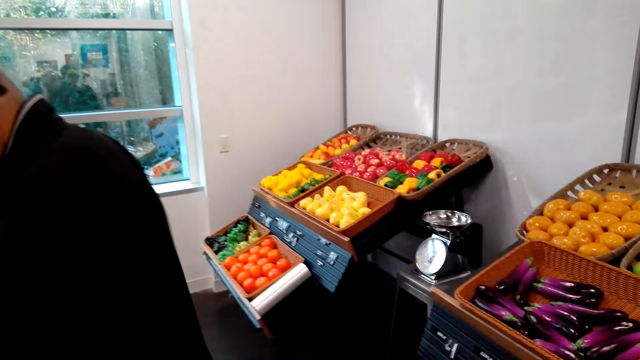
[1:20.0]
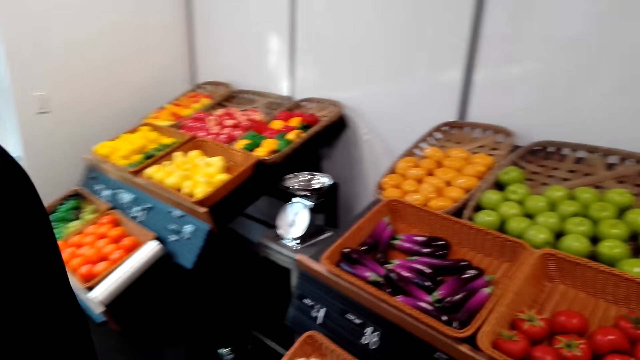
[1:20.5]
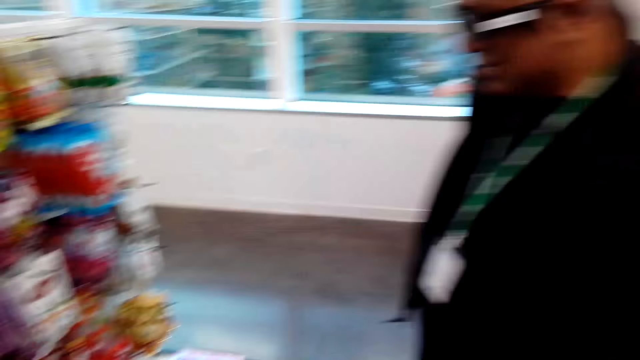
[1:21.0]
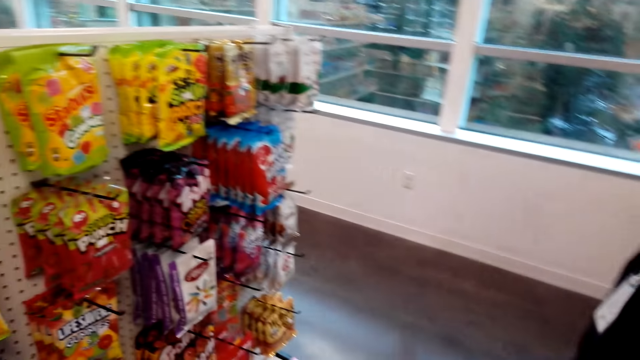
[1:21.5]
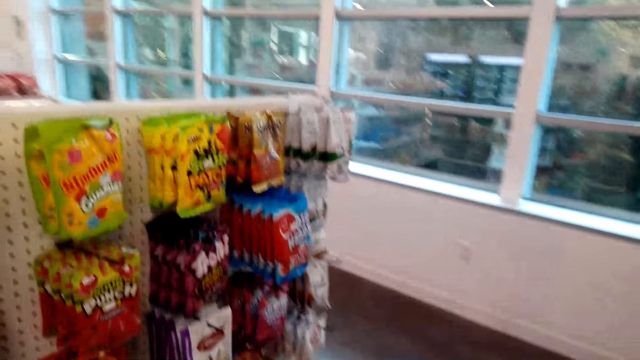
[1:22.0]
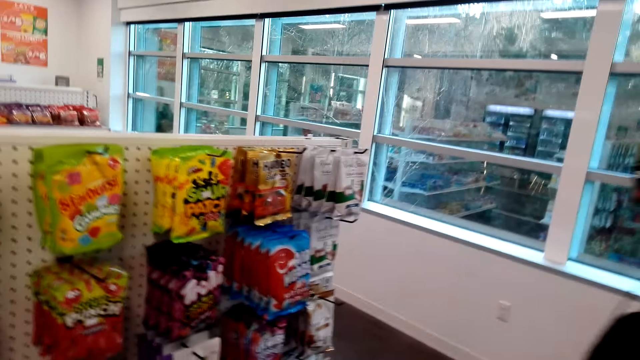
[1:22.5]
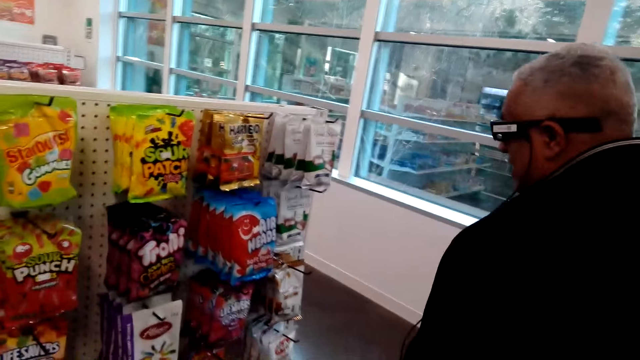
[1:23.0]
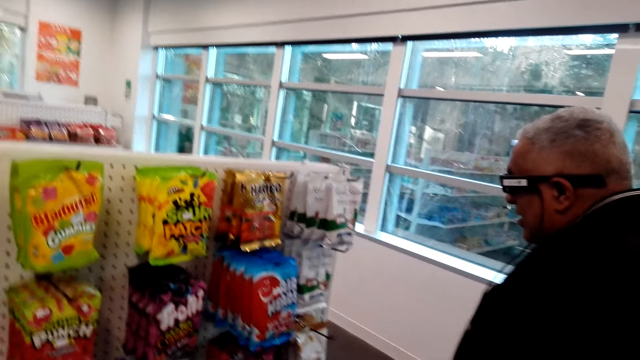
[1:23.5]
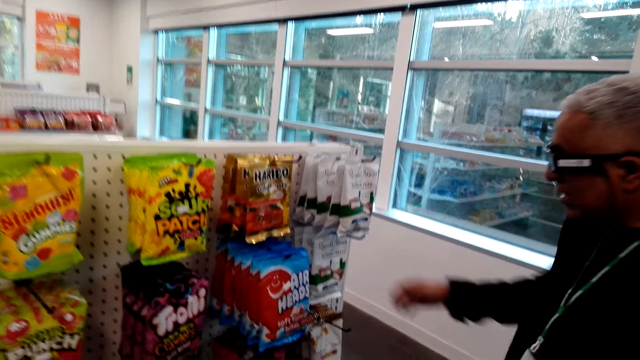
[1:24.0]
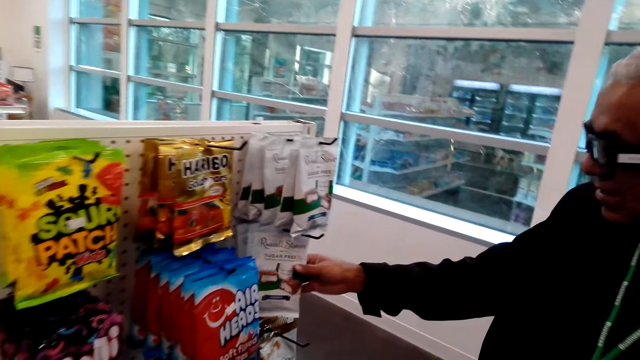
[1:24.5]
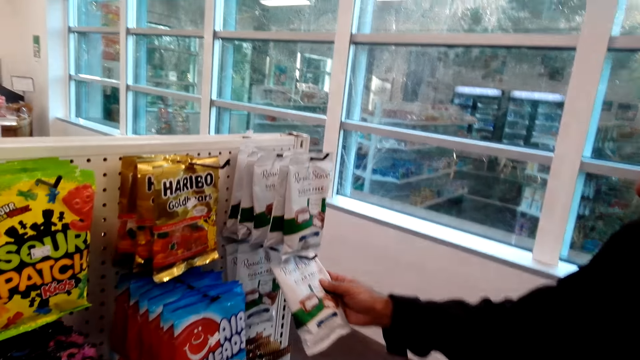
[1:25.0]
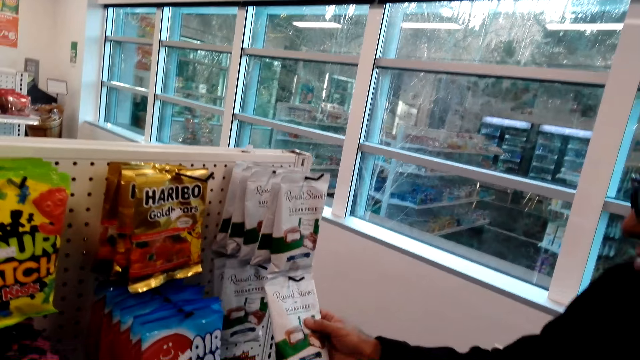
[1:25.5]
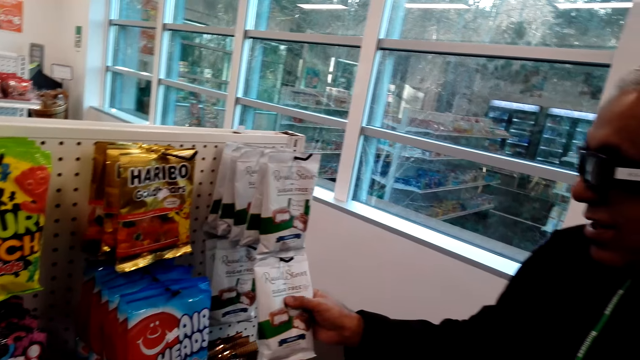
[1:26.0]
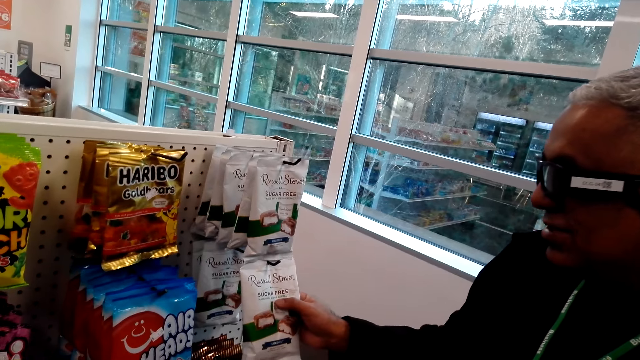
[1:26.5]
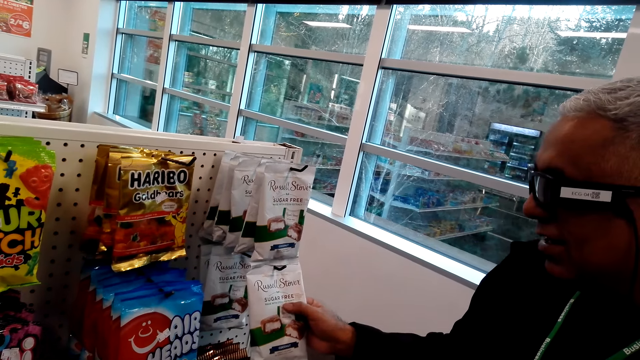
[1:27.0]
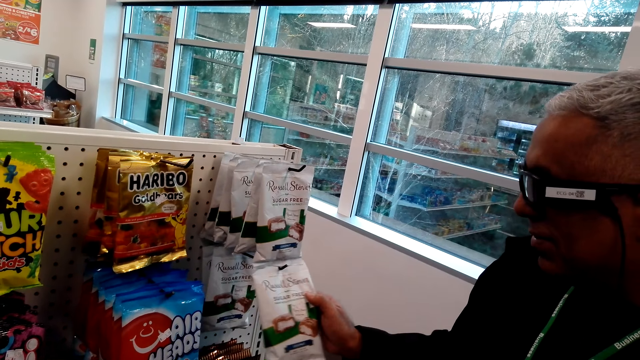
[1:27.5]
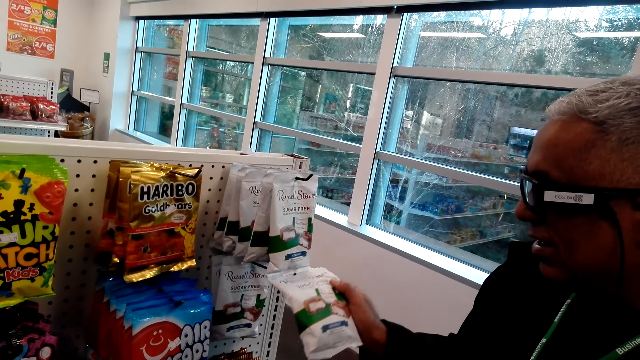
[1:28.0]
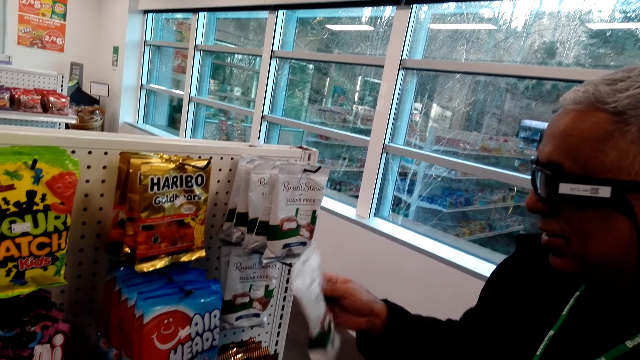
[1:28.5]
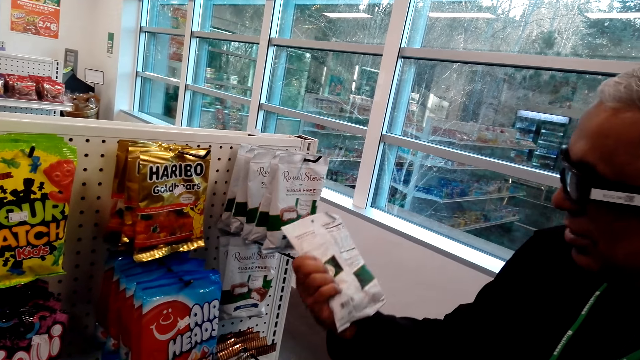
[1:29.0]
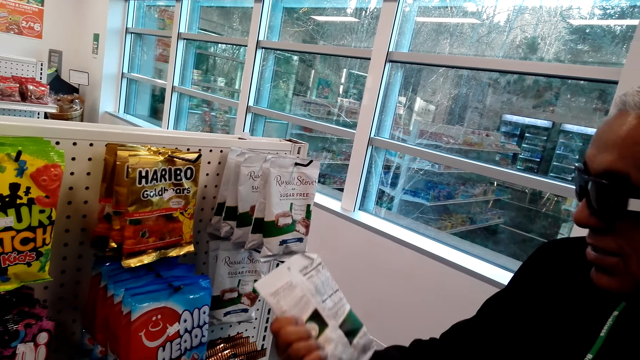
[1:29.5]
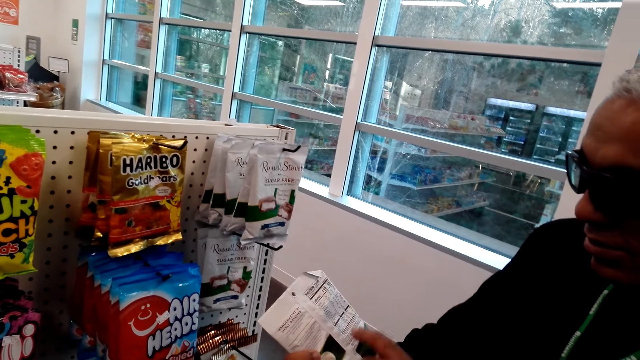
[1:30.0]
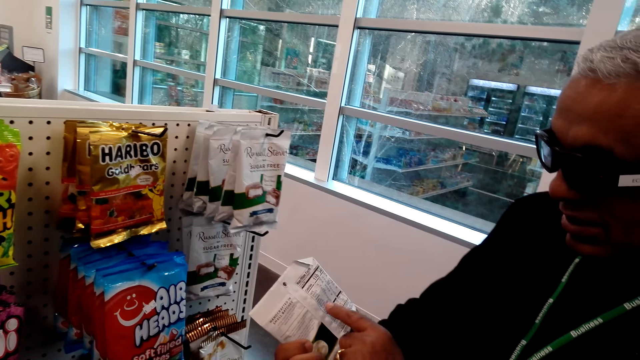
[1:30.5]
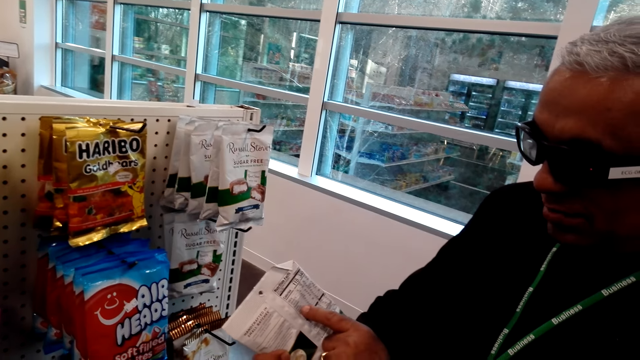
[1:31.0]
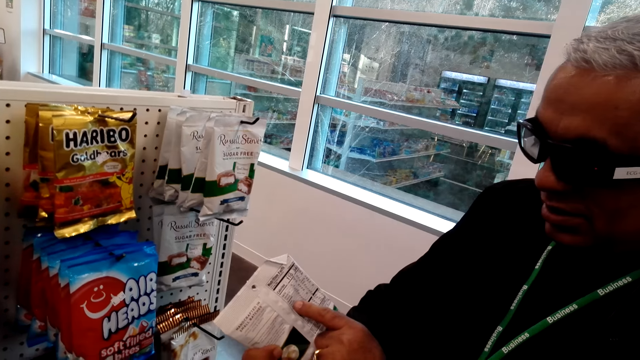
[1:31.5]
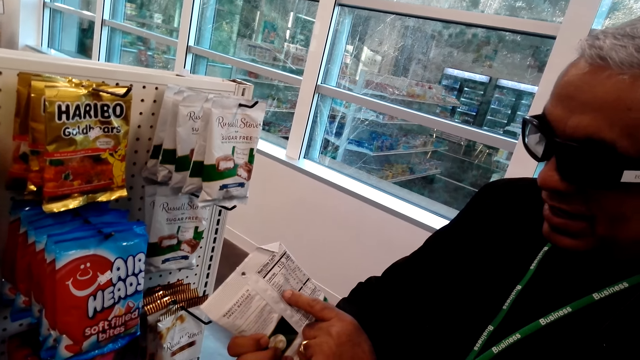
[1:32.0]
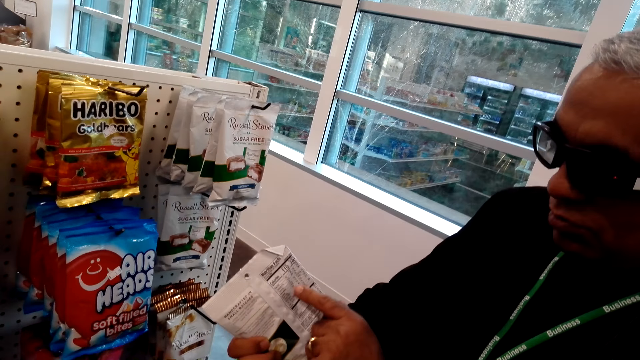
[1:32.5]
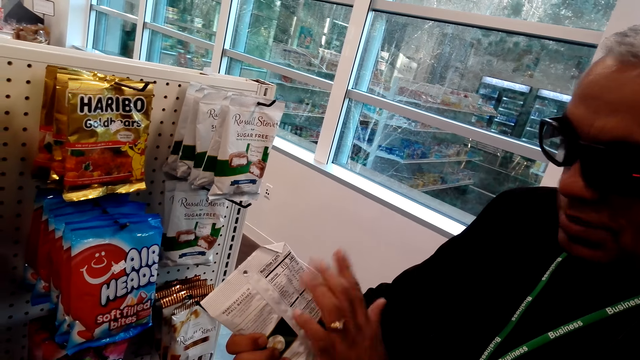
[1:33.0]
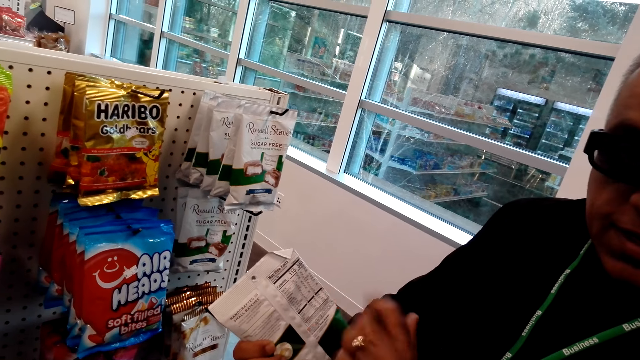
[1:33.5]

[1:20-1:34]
A man stands on the floor. The camera wearer walks on the floor. The man picks something on the hook. He touches items and picks an item. The man holds something with his left hand and looks at the item.

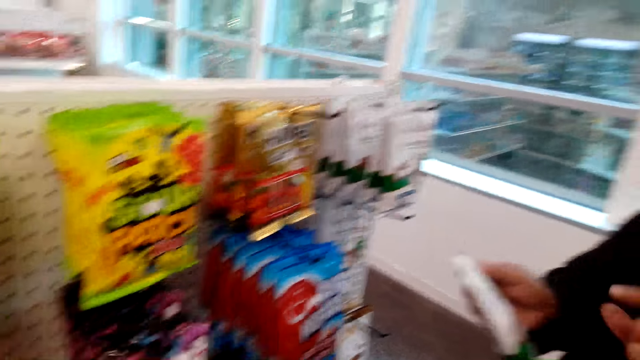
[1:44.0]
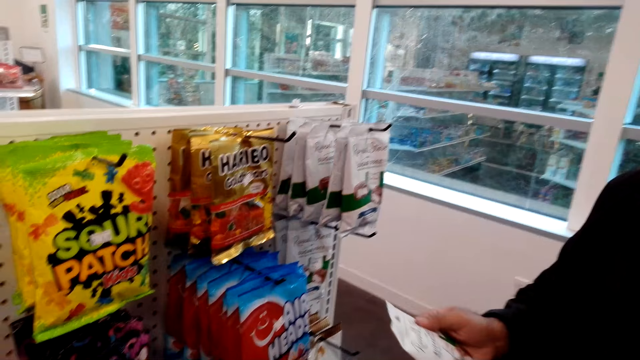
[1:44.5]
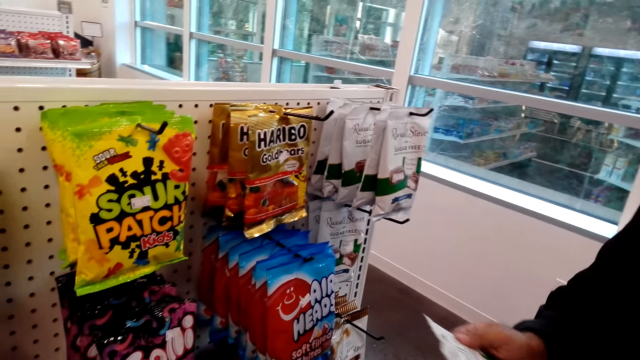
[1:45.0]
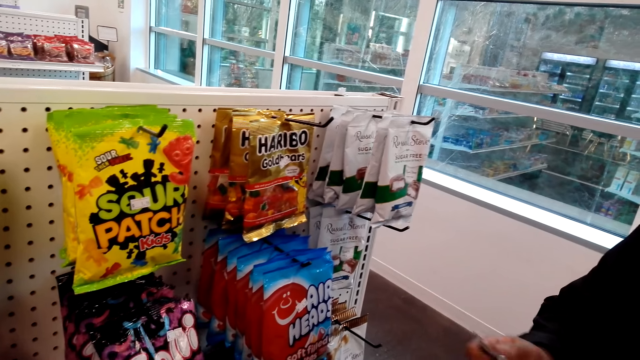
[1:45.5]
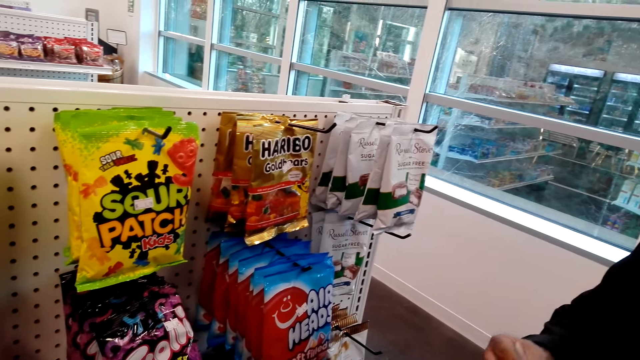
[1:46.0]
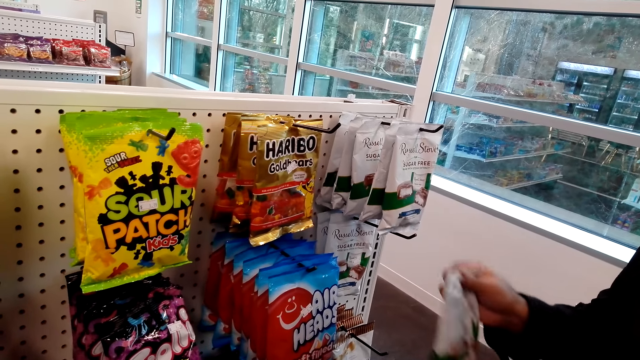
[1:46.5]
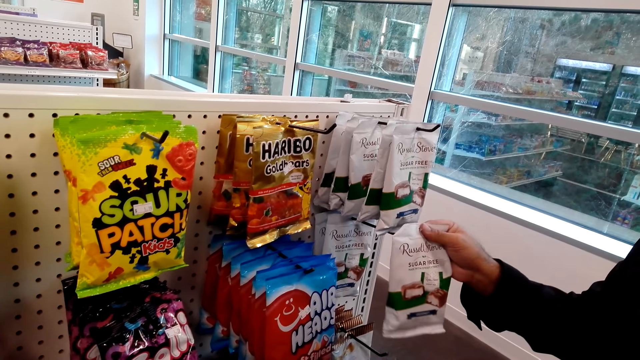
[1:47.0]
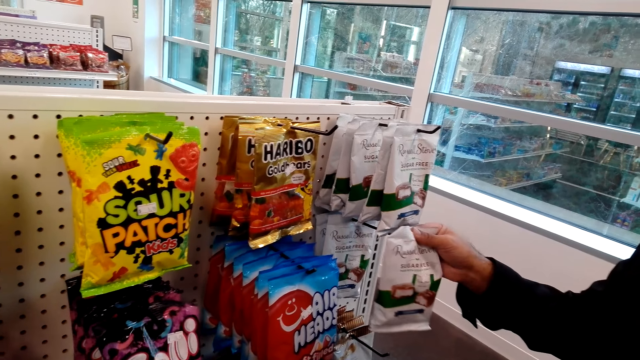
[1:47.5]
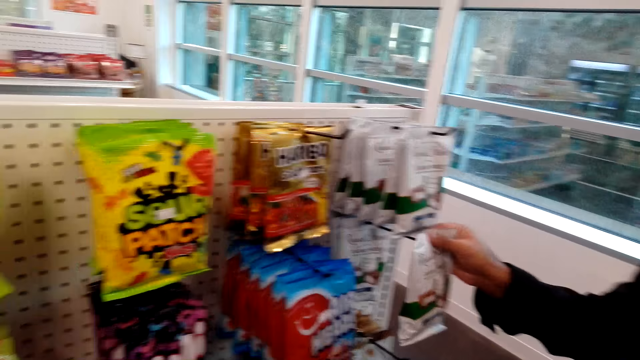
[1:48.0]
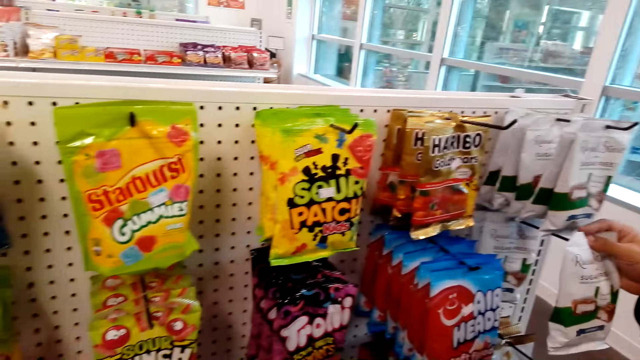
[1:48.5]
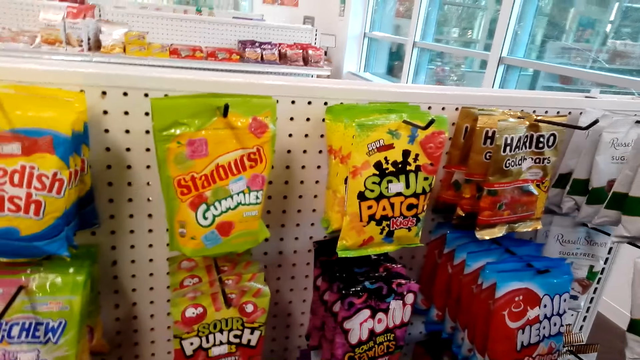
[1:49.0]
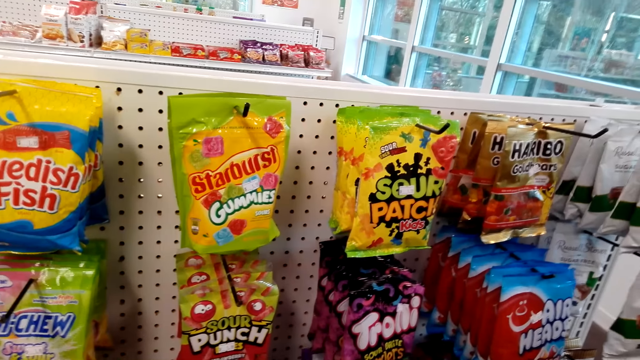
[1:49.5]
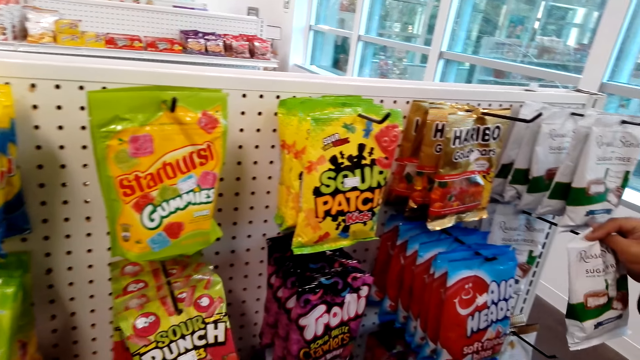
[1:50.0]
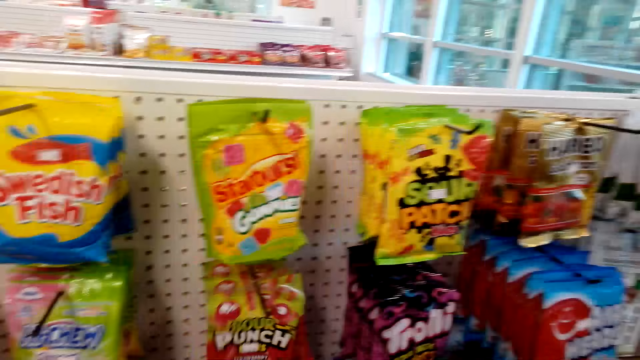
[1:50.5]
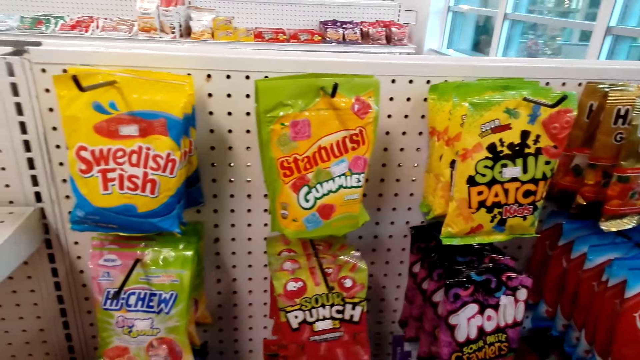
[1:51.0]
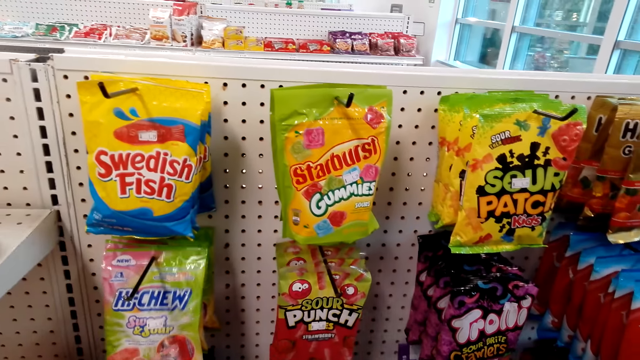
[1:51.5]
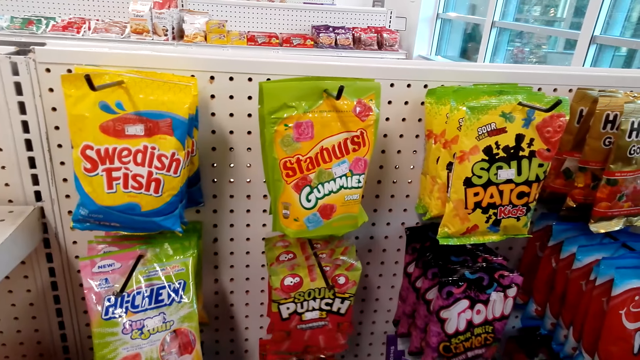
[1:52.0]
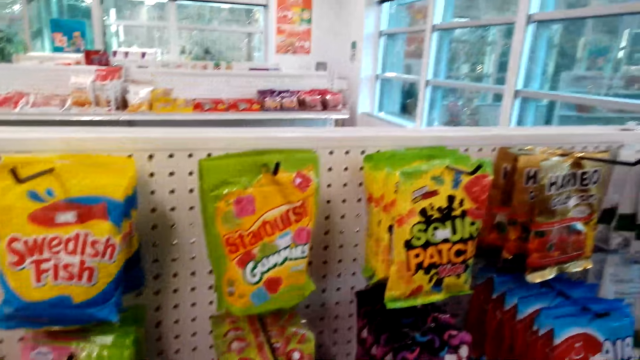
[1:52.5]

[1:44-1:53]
The camera wearer hangs an item on a shelf. They touch items.
